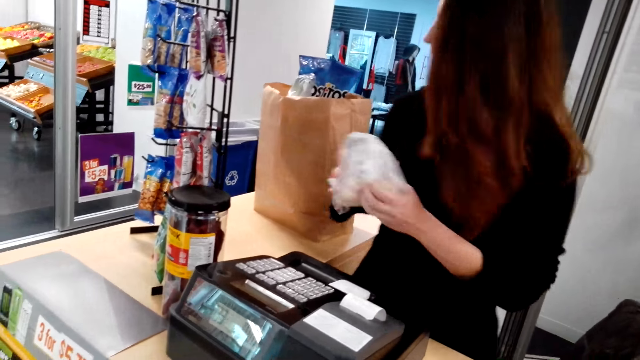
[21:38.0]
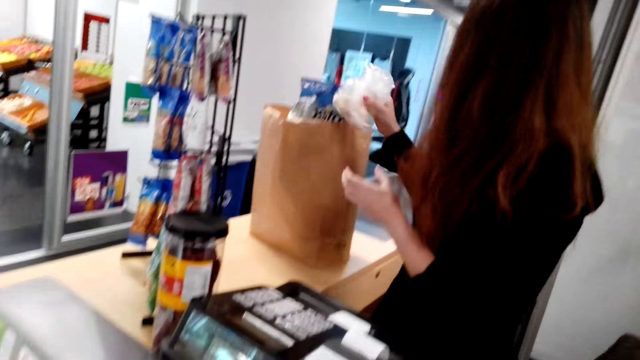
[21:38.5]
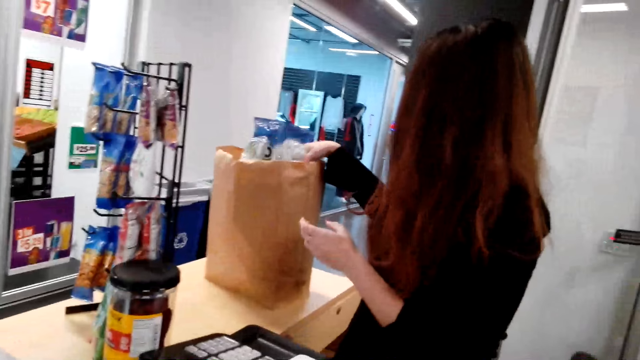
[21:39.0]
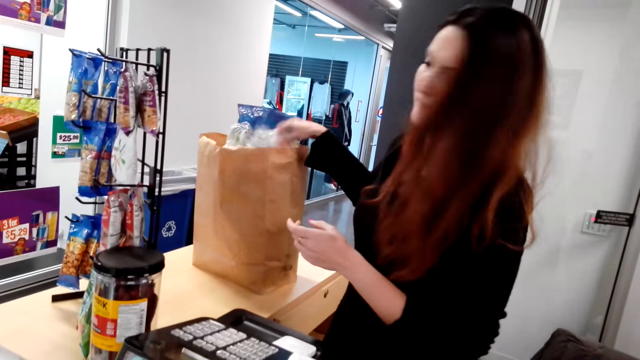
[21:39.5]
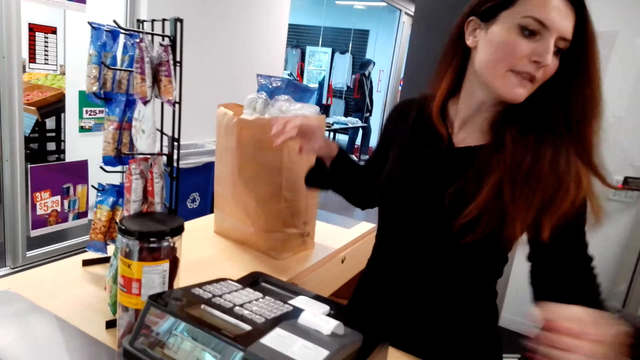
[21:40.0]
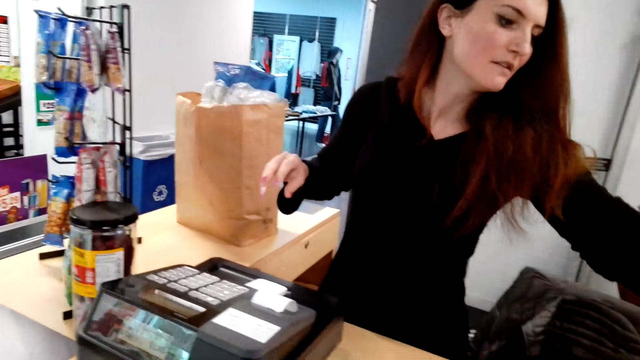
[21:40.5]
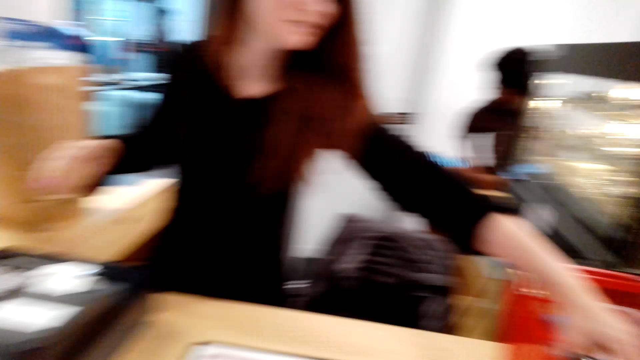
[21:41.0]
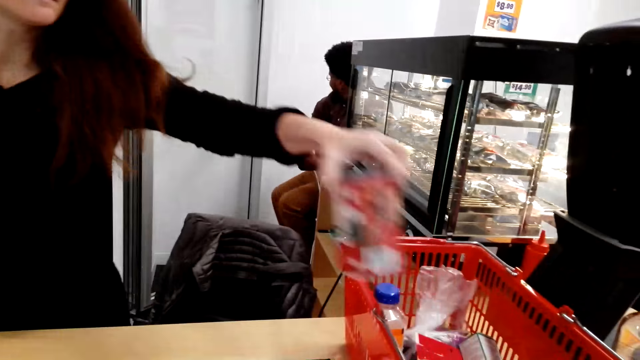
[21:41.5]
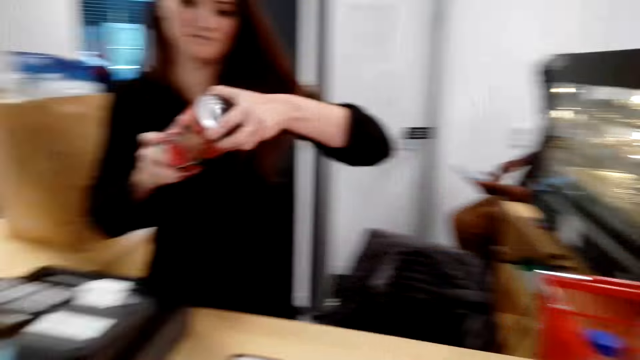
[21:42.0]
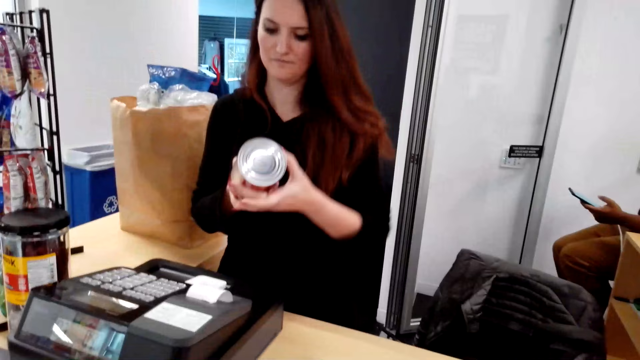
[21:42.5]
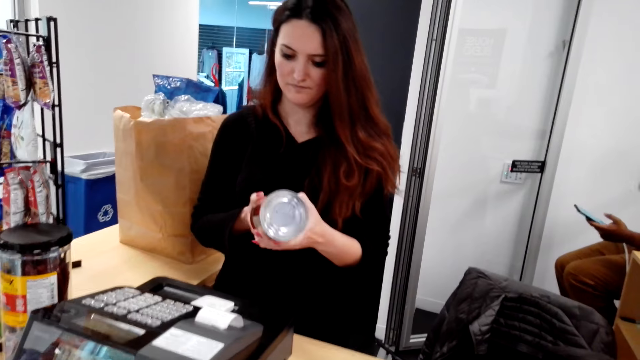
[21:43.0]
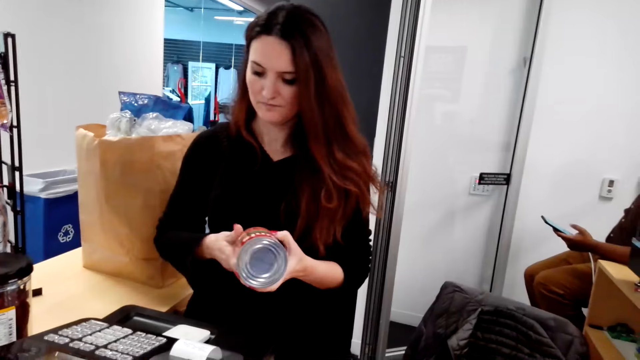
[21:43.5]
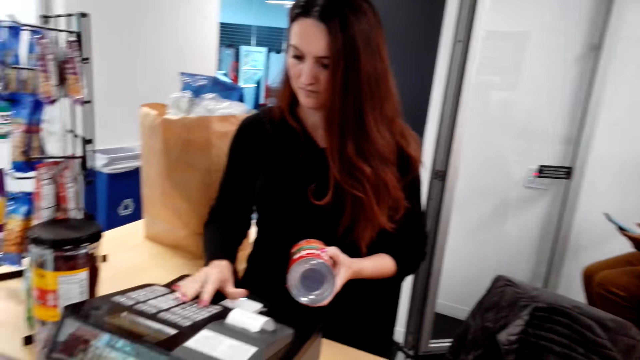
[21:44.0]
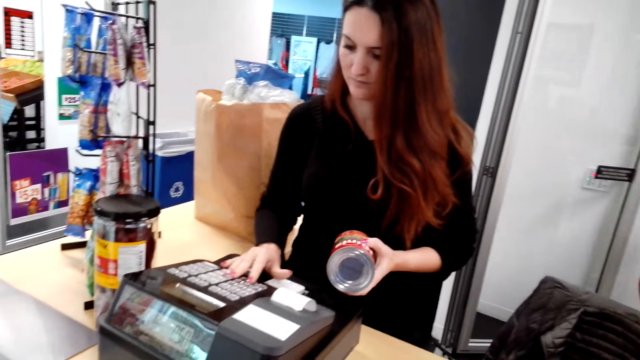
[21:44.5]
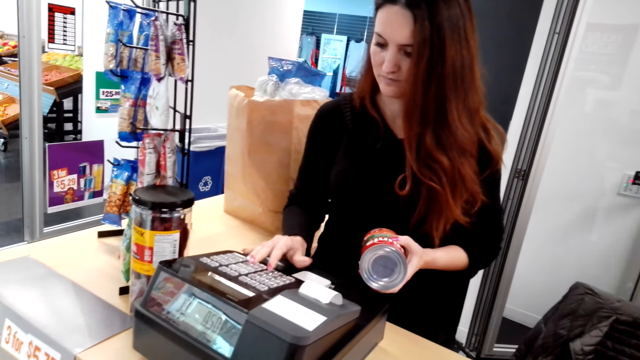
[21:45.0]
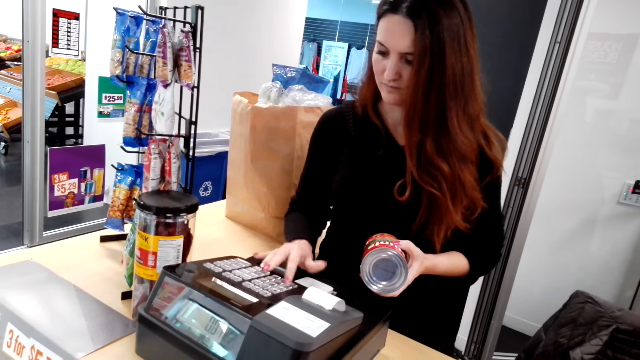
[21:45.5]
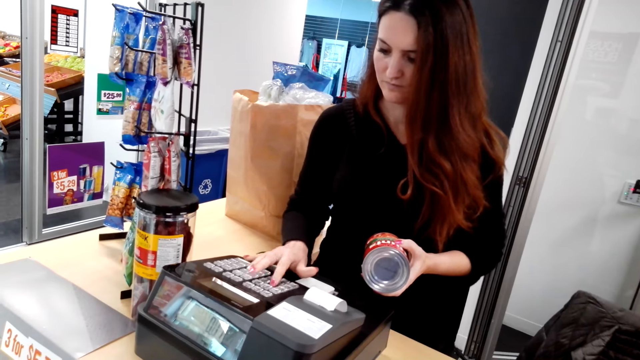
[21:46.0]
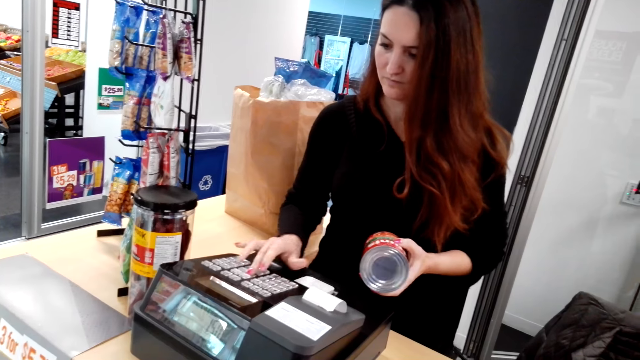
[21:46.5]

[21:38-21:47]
A lady puts nylon paper in the shopping bag. The lady picks up a tin and stares at the tin. The lady operates the machine and presses the cash register.

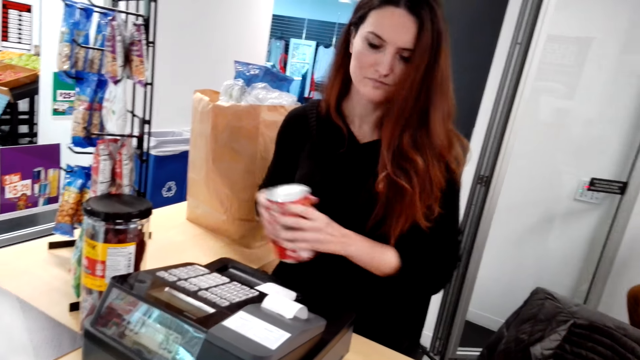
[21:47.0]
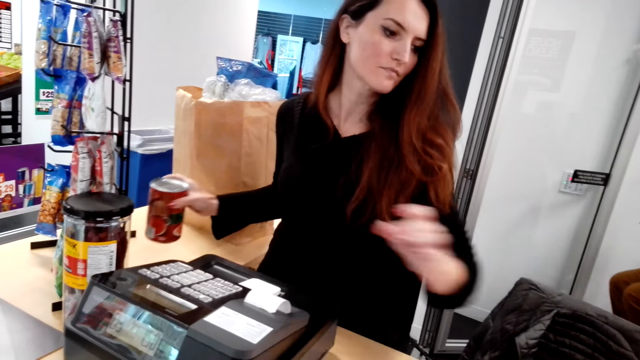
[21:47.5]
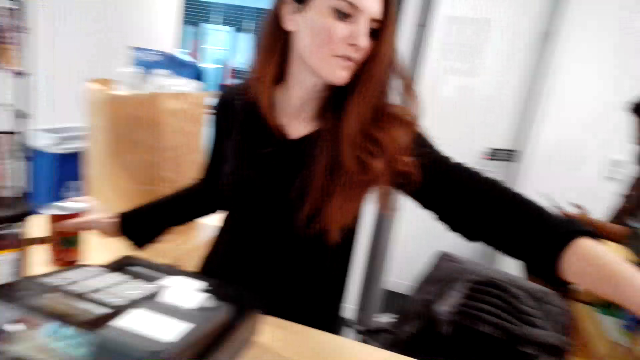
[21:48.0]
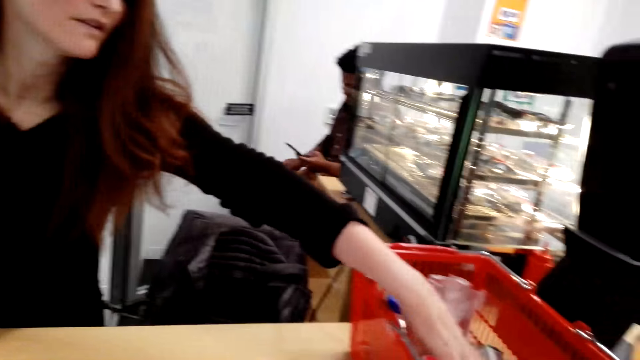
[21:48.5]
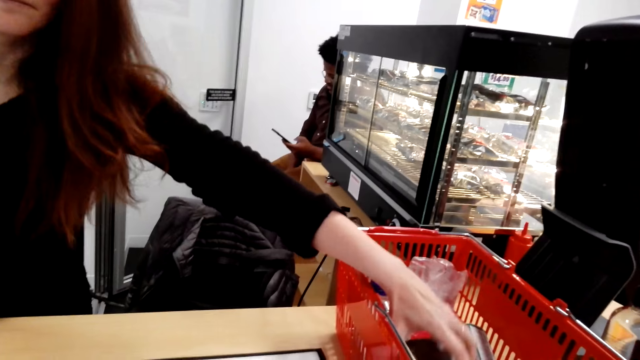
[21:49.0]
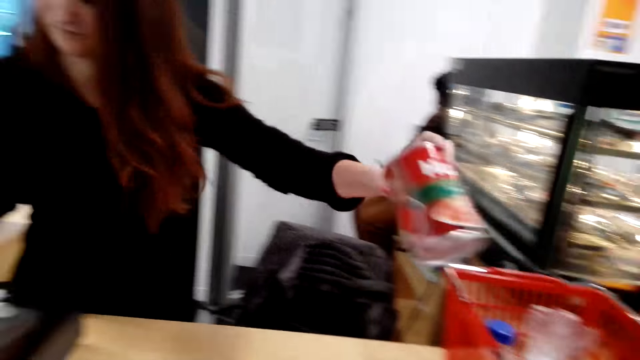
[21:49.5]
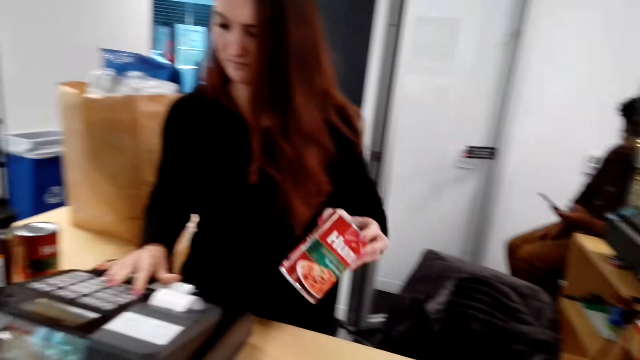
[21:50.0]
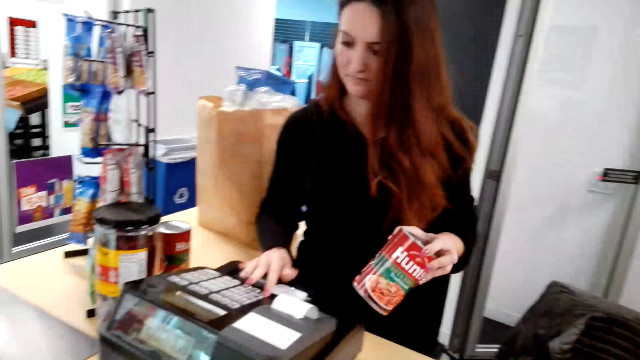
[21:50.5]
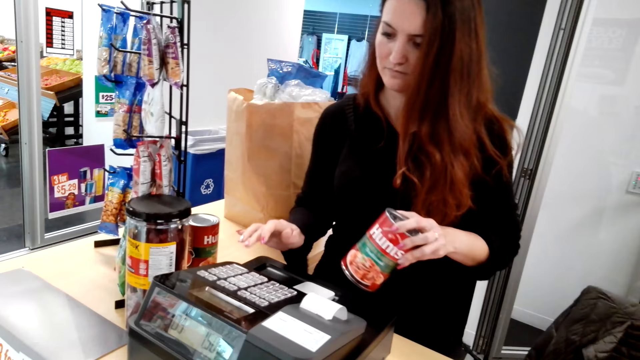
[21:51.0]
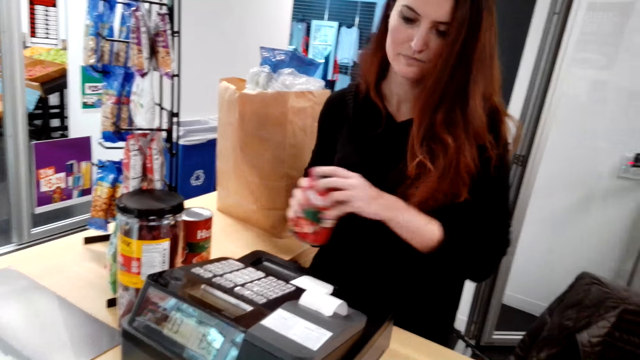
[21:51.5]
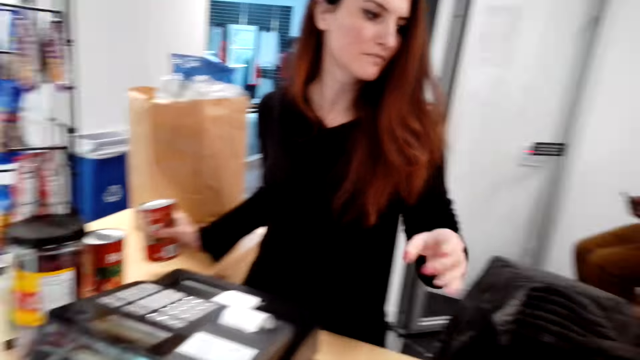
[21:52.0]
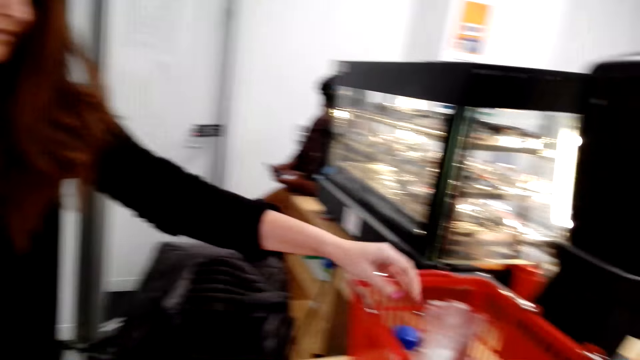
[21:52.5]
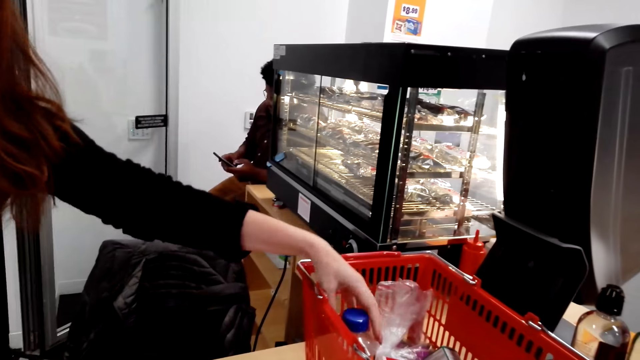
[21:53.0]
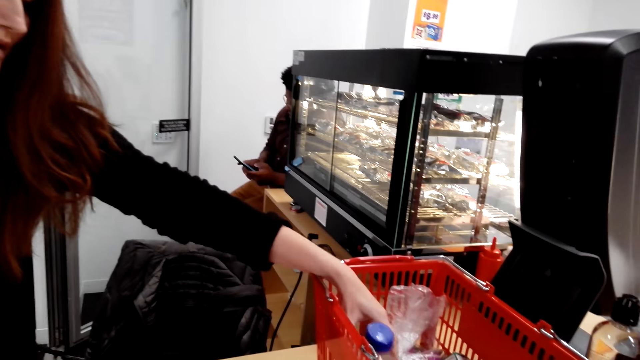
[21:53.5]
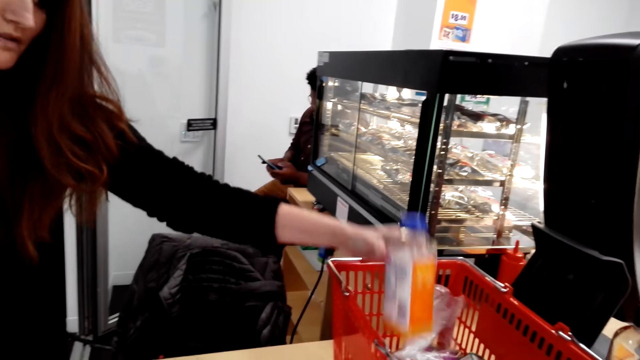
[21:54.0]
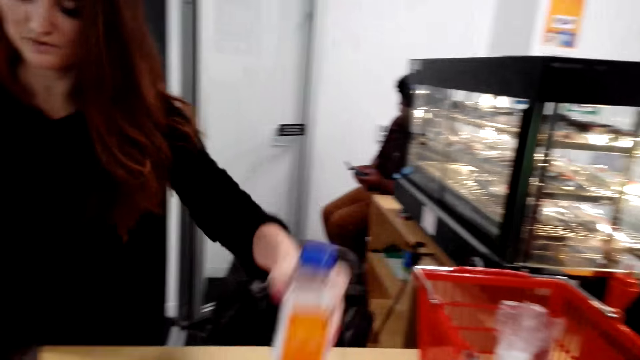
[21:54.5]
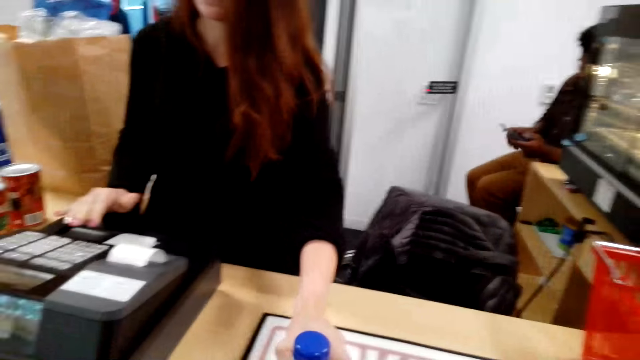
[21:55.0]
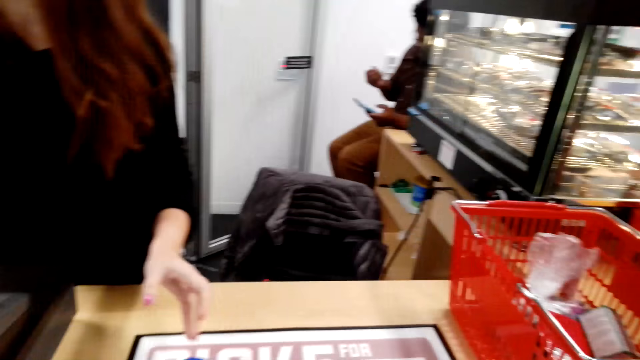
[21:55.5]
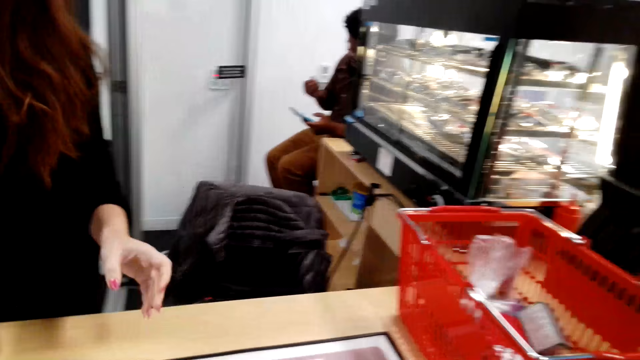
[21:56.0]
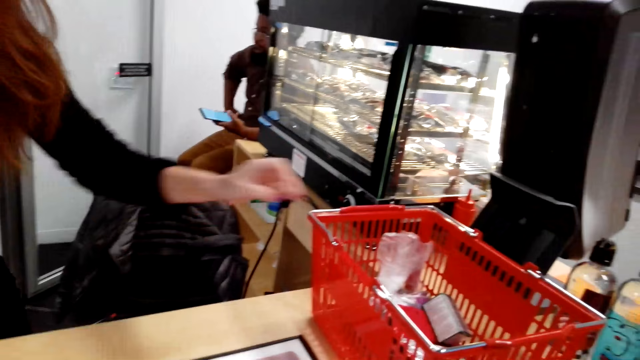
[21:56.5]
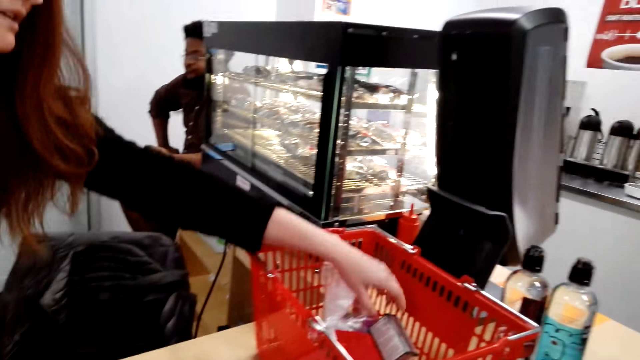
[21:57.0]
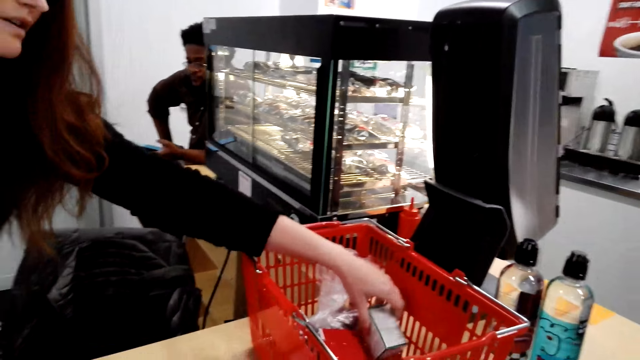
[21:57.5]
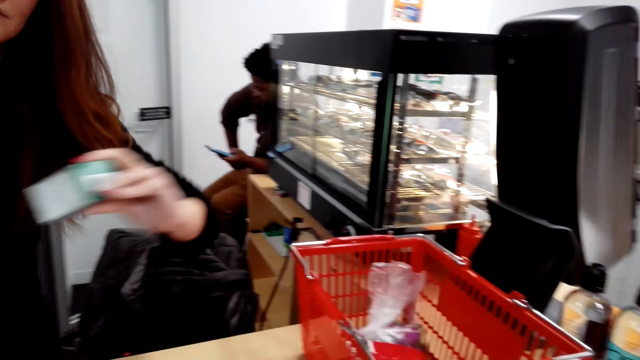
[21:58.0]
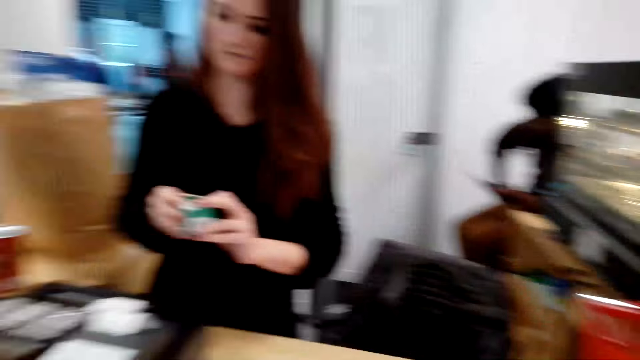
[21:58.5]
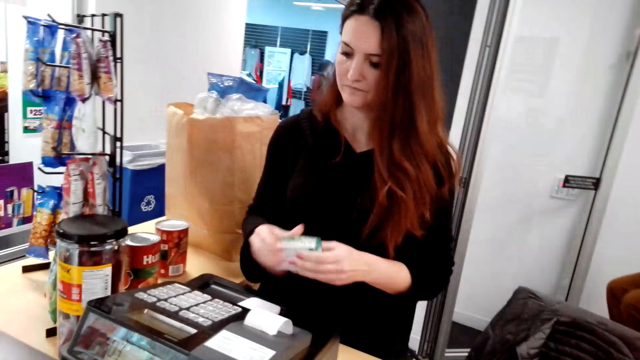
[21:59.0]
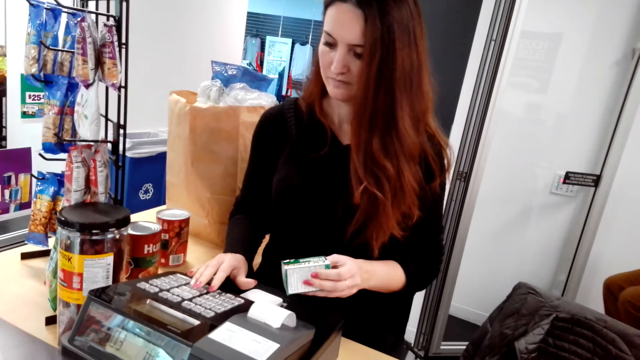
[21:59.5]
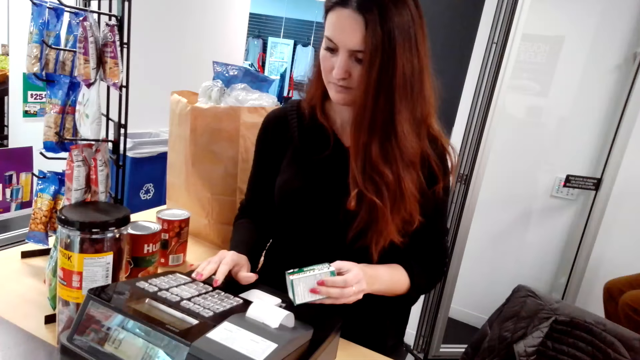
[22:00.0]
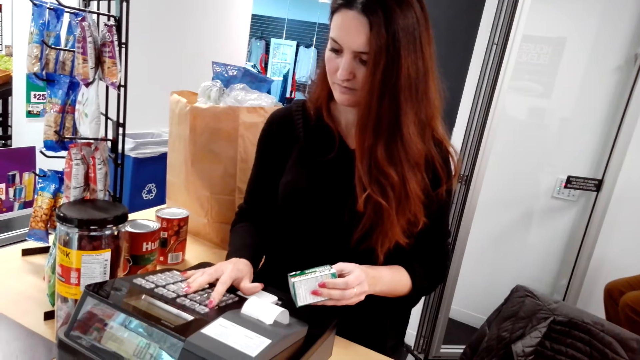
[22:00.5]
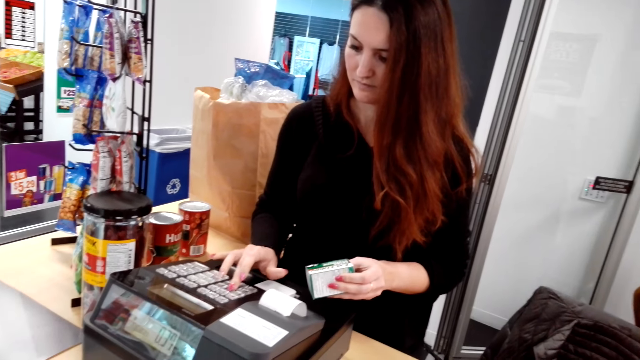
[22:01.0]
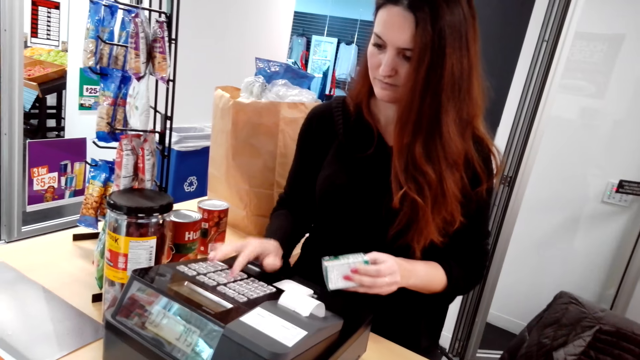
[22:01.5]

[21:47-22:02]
The lady places the tin on the counter. The lady picks up another tin. The lady operates the machine and presses the cash register. The lady places the tin on the counter. The lady picks up a bottle and places the bottle on the counter. The lady picks up something. The lady operates the machine and presses the cash register.
